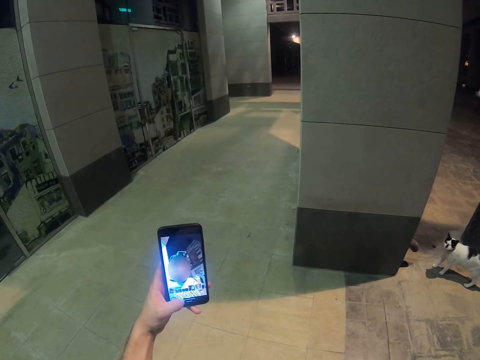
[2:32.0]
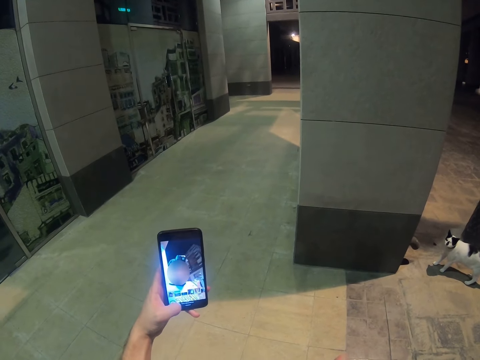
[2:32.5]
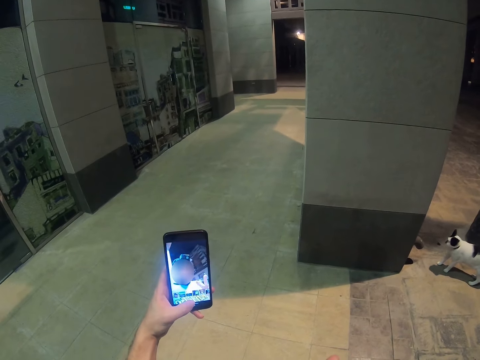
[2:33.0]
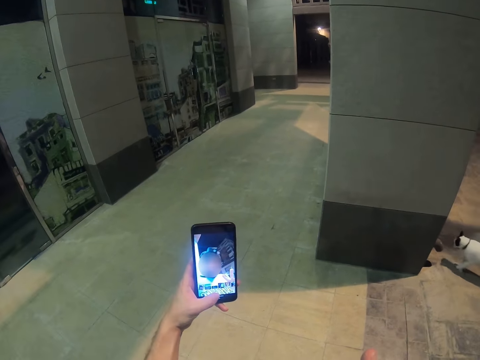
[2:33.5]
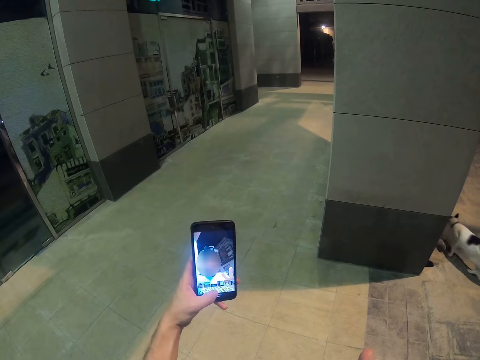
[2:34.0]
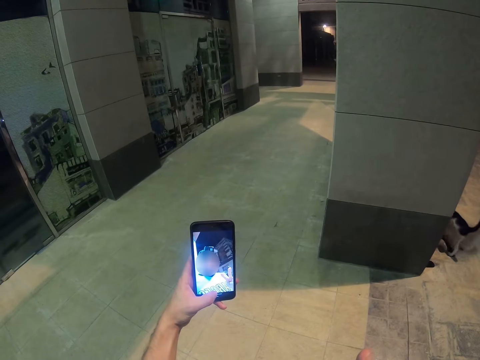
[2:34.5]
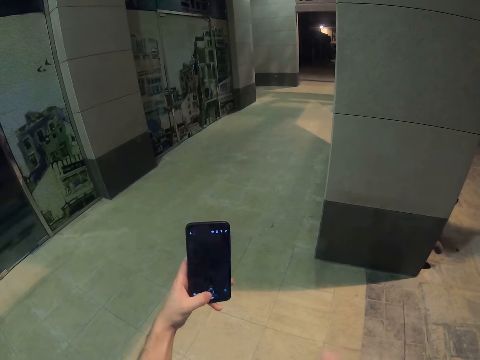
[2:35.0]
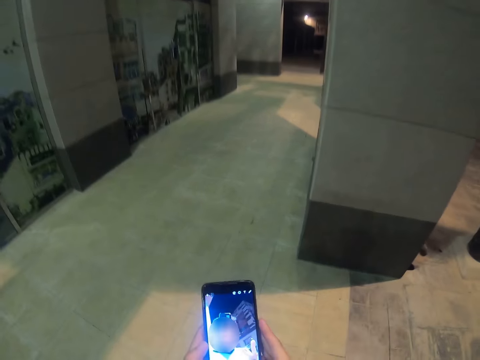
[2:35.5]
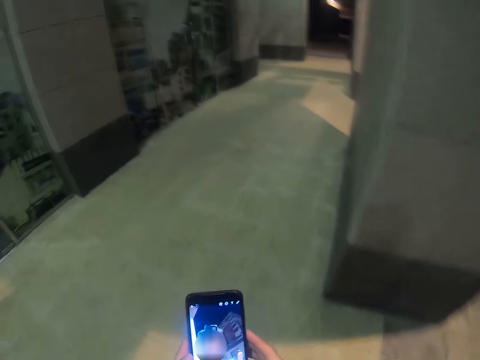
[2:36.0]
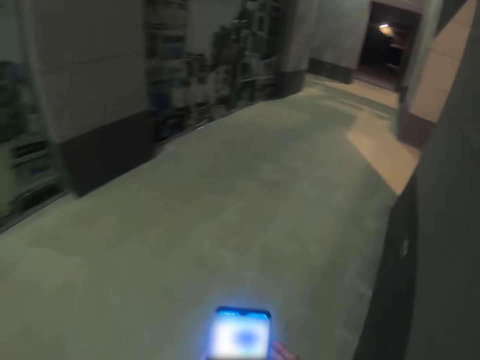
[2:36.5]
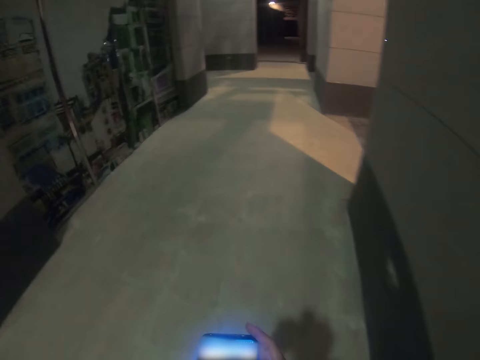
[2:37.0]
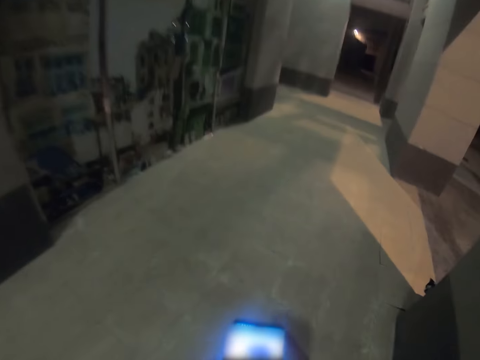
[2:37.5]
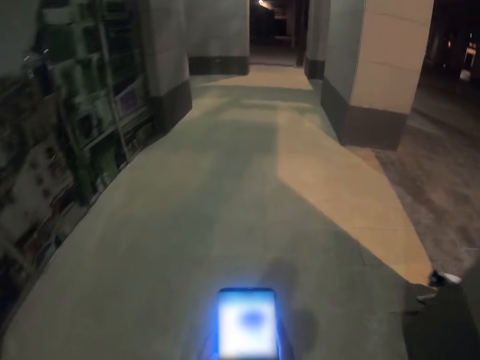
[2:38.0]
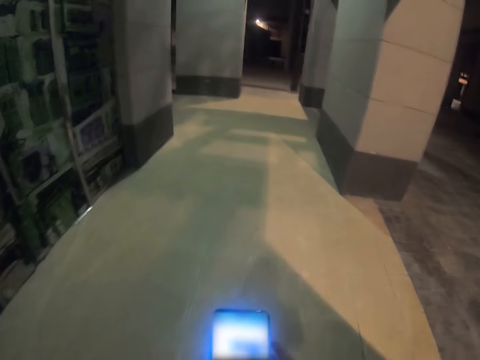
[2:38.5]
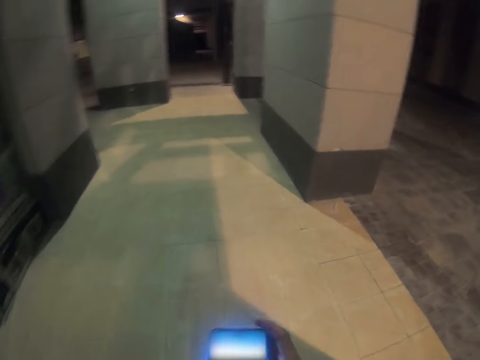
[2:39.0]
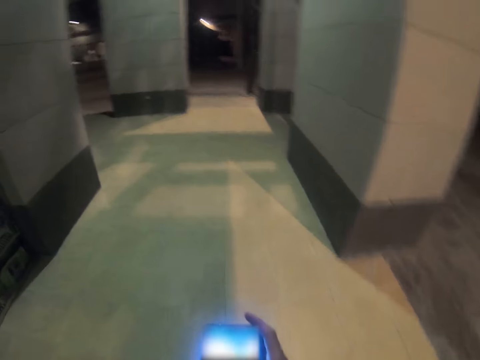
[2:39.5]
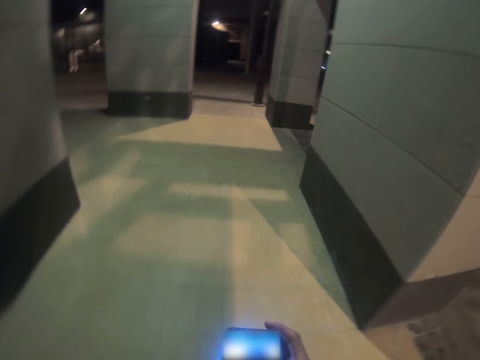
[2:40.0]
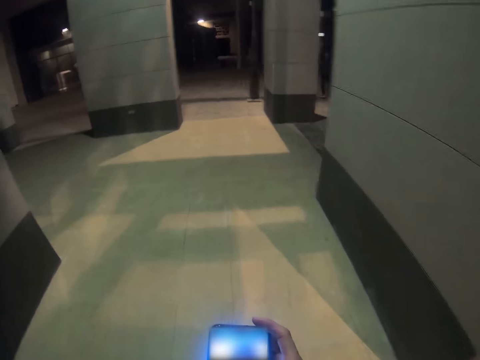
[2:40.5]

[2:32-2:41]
The camera wearer looks at the phone. They walk on the pavement.

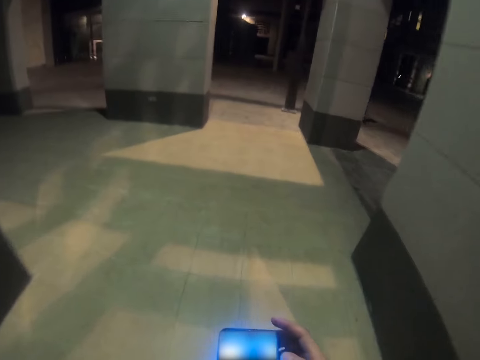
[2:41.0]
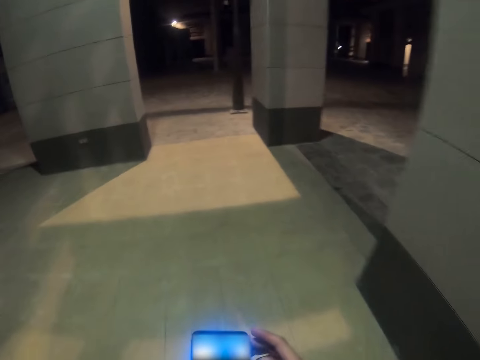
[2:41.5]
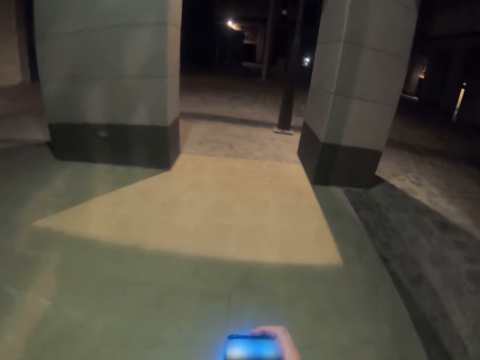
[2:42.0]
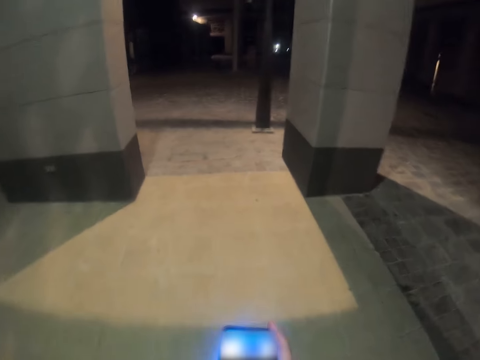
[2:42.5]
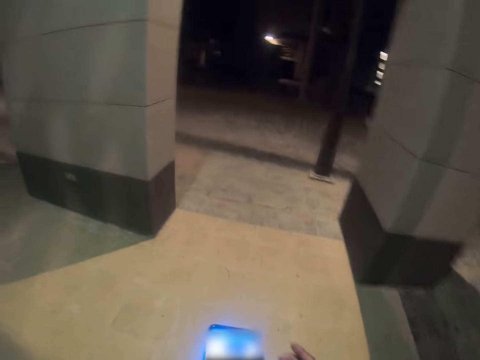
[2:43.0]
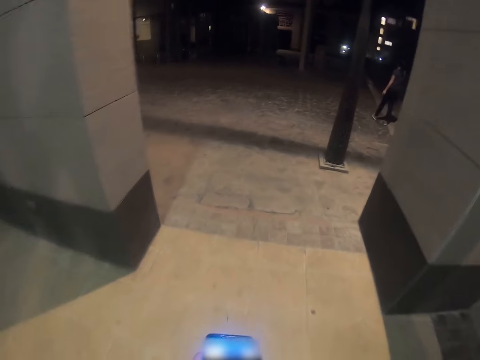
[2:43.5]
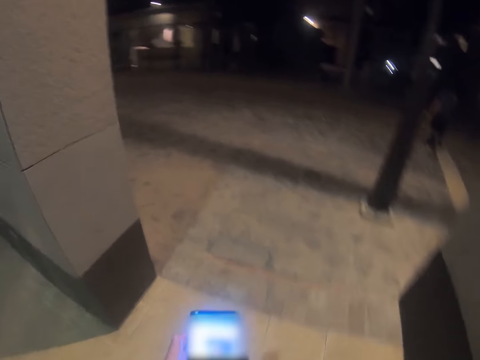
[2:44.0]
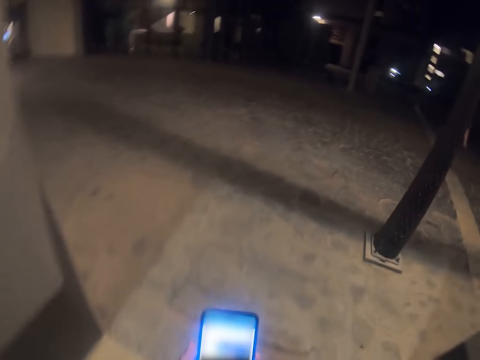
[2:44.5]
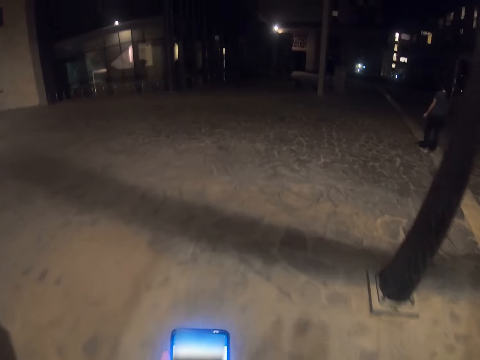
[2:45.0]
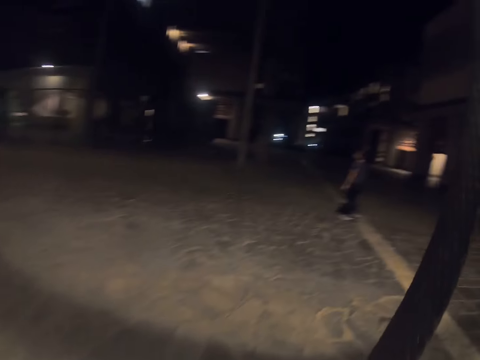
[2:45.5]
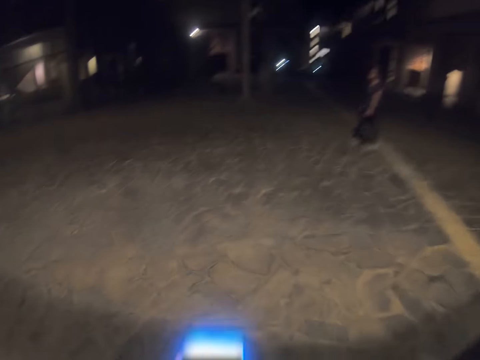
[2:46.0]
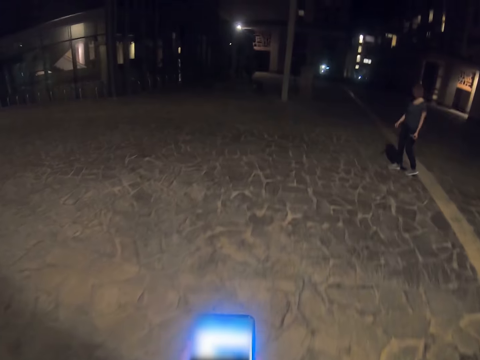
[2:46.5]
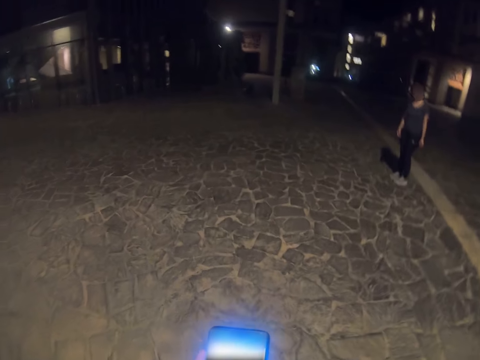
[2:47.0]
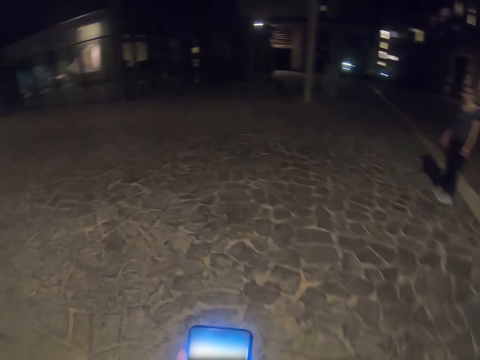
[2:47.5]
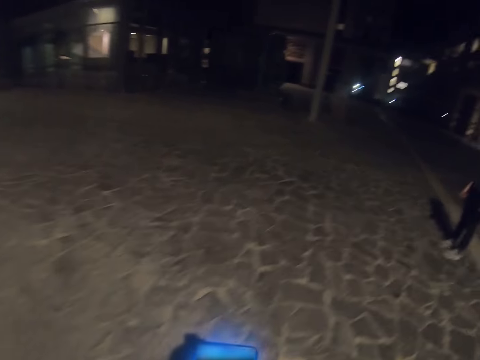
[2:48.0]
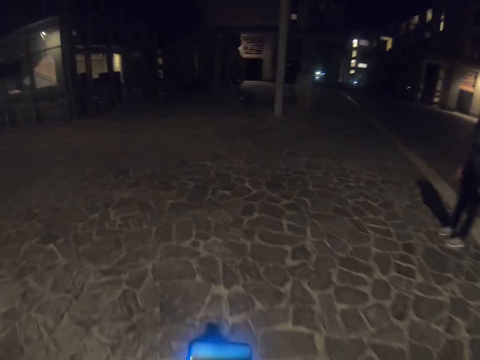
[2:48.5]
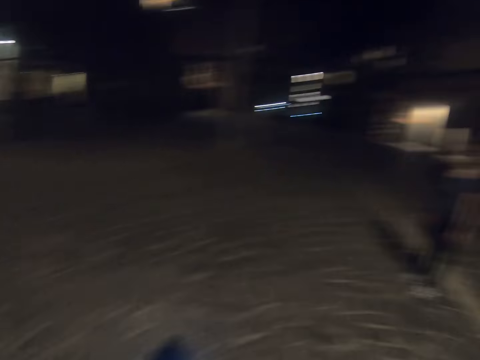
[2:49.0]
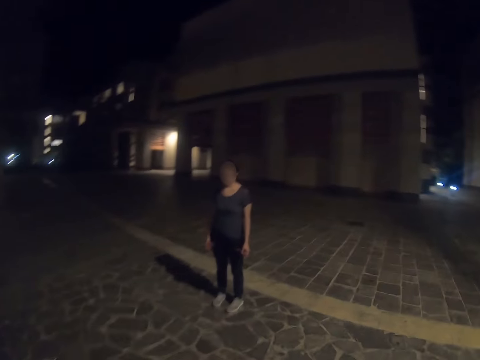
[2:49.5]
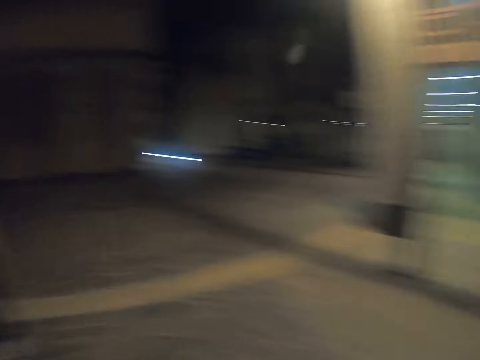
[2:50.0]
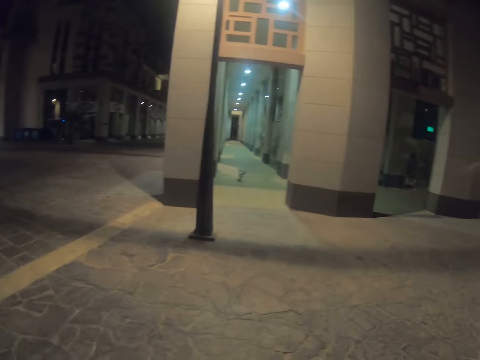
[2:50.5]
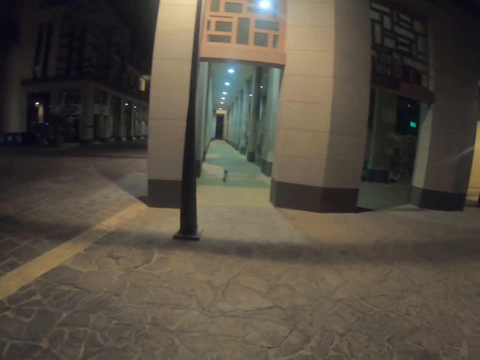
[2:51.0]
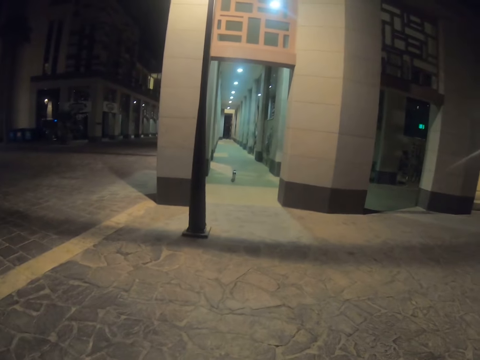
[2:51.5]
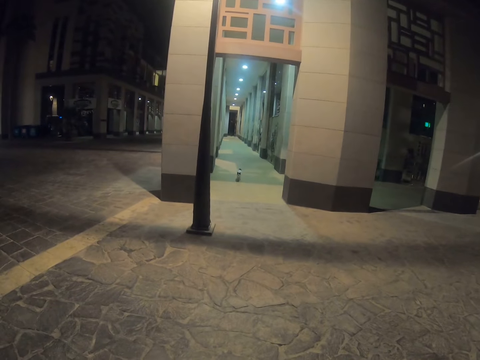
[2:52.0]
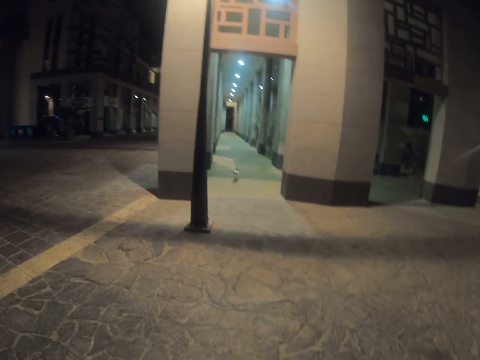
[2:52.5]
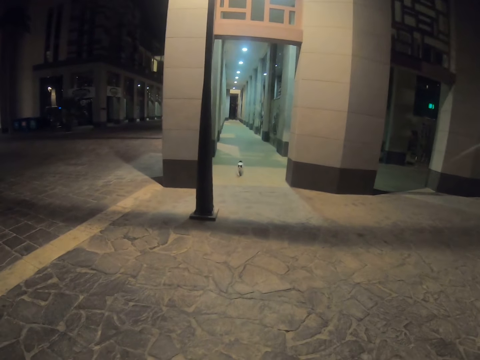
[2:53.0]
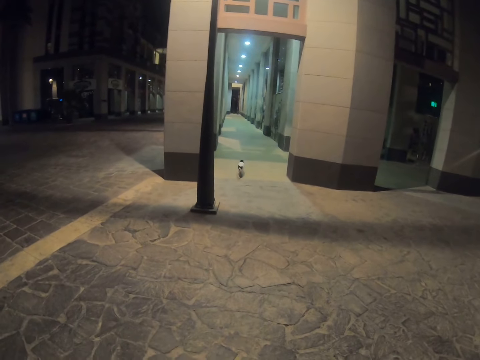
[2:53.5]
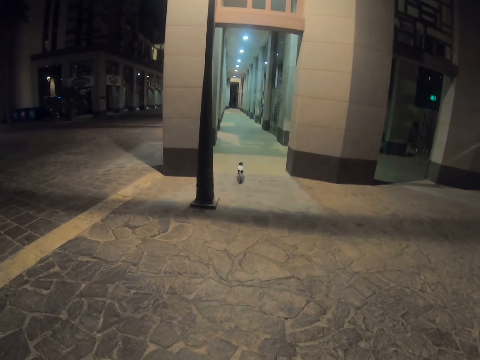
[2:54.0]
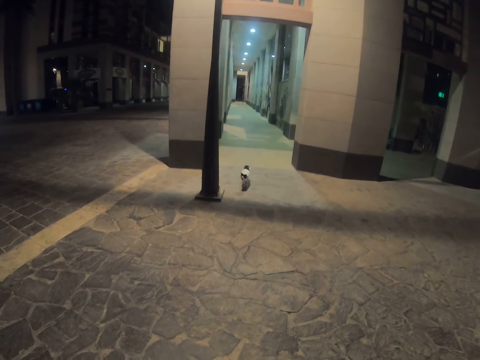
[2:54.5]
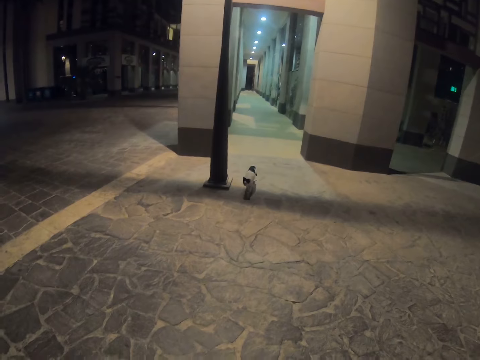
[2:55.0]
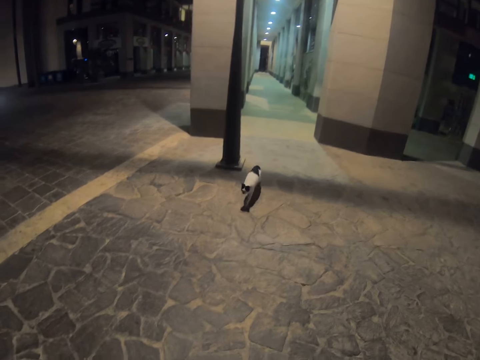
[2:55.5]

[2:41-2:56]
The camera wearer operates the phone. They walk on the pavement. A woman stands at the pavement. The camera wearer walks on the pavement. They look at the cat. They look at the pavement.

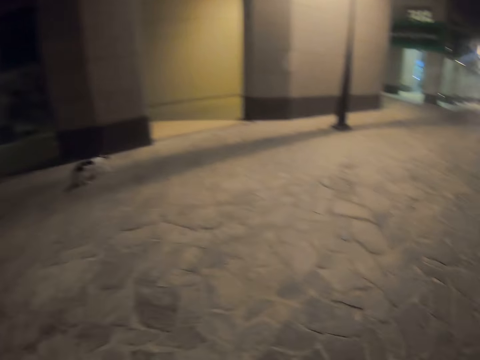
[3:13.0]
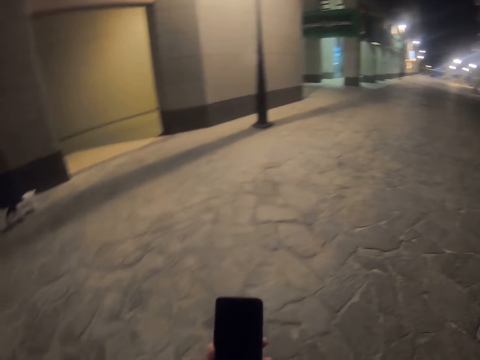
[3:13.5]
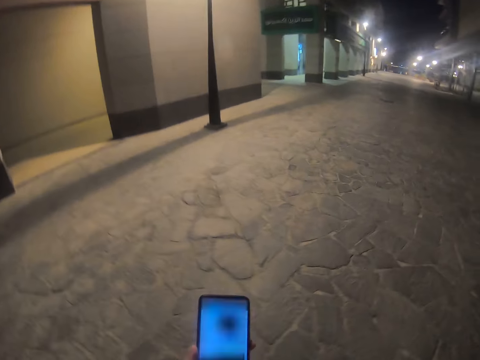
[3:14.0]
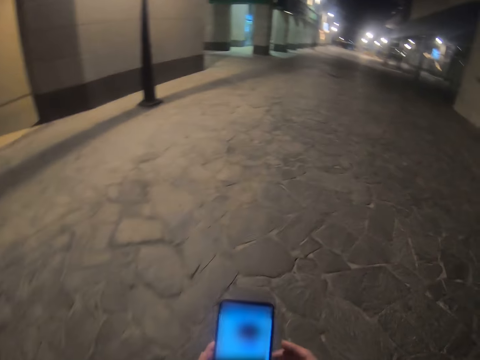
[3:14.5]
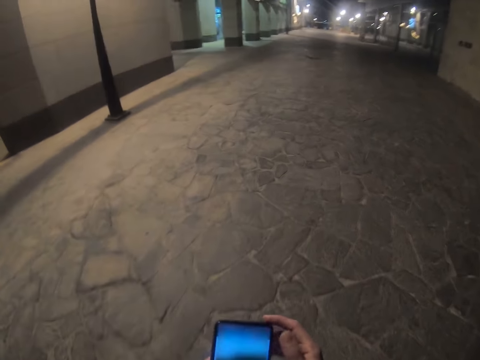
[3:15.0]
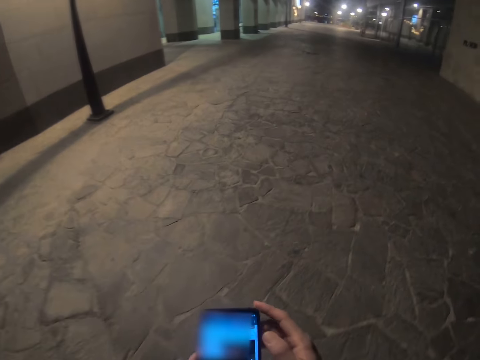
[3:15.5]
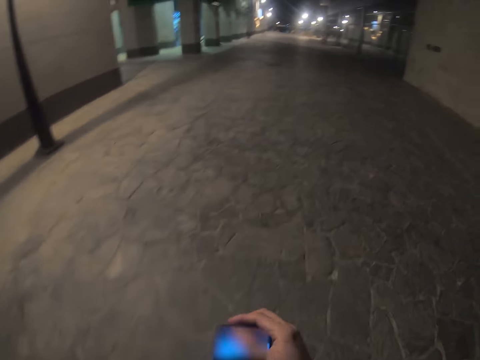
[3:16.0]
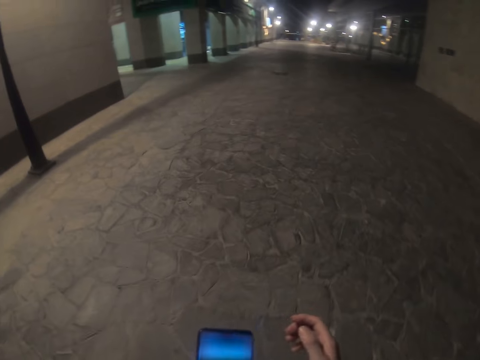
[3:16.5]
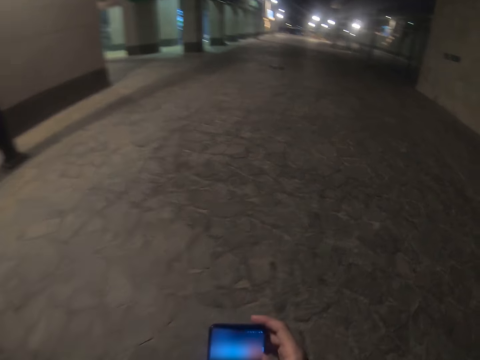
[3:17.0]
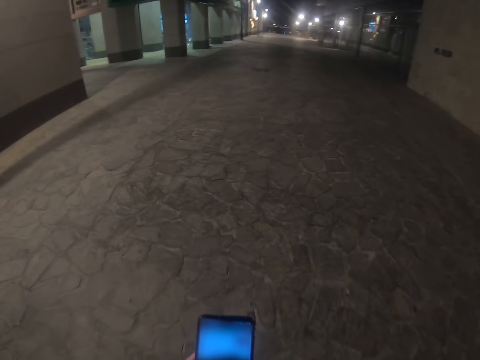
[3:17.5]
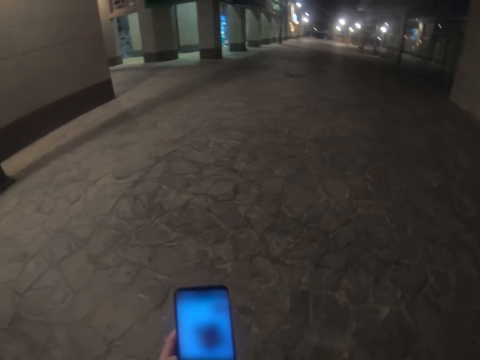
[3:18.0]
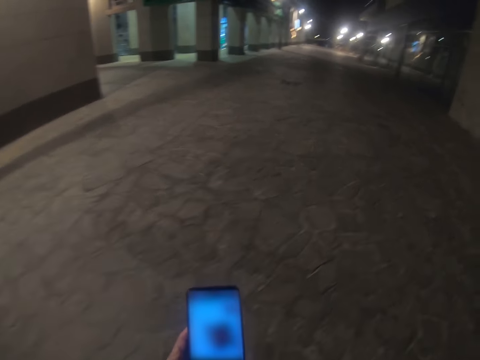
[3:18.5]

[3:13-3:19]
The camera wearer looks at the phone. They operate the phone. They walk on the pavement.
